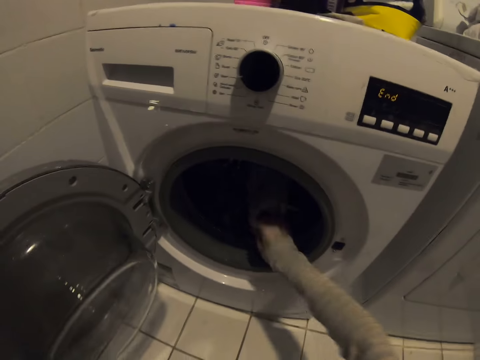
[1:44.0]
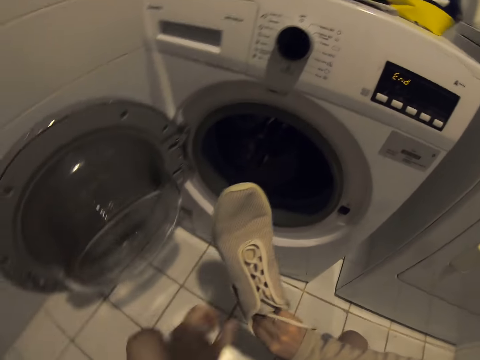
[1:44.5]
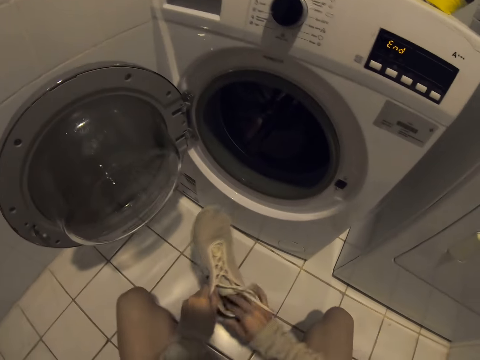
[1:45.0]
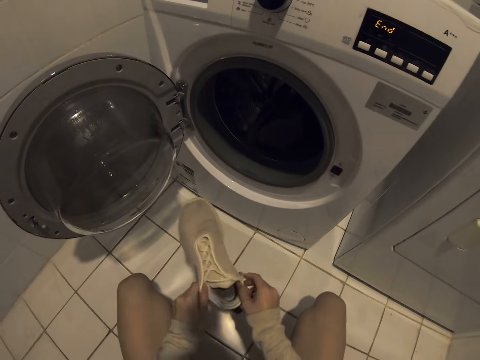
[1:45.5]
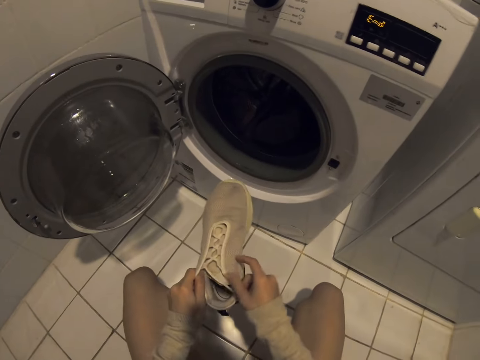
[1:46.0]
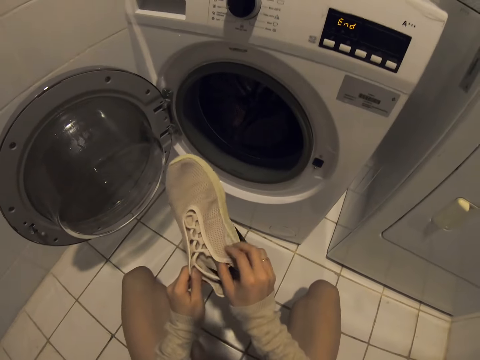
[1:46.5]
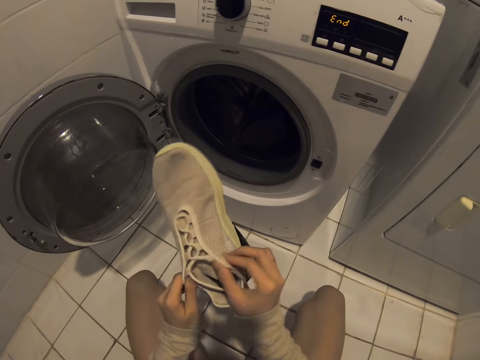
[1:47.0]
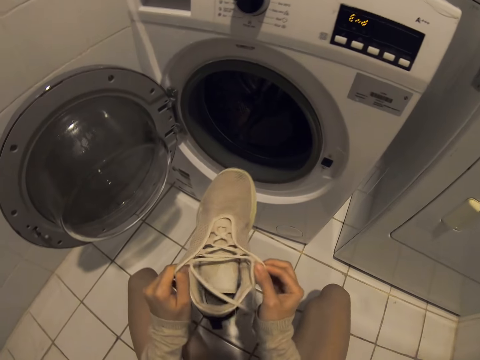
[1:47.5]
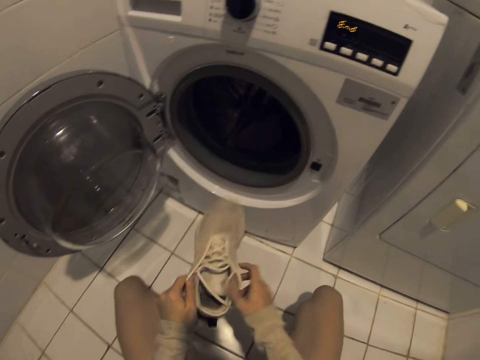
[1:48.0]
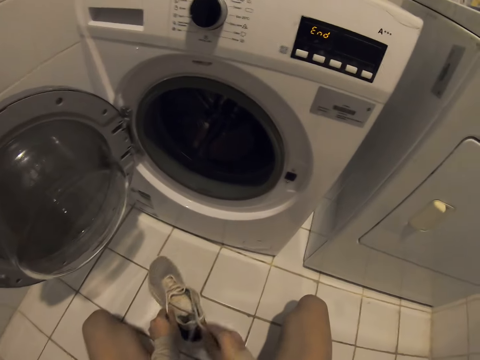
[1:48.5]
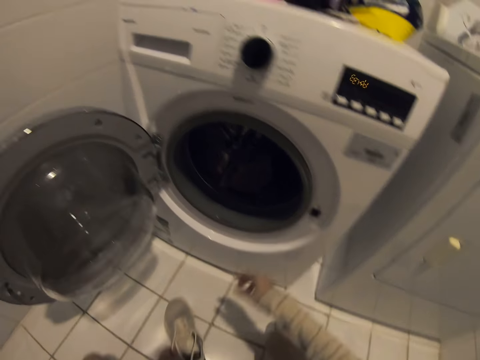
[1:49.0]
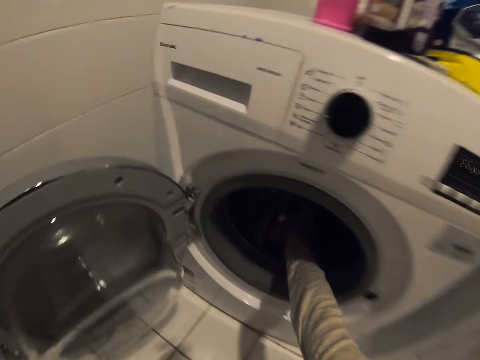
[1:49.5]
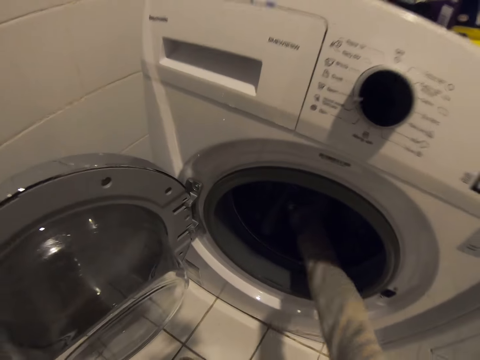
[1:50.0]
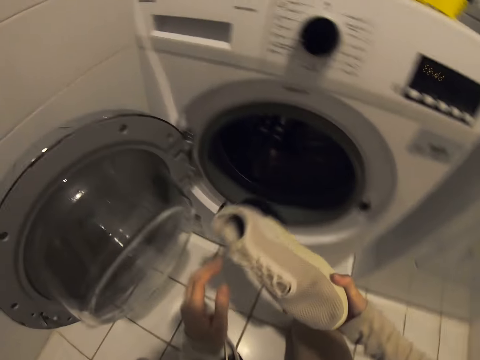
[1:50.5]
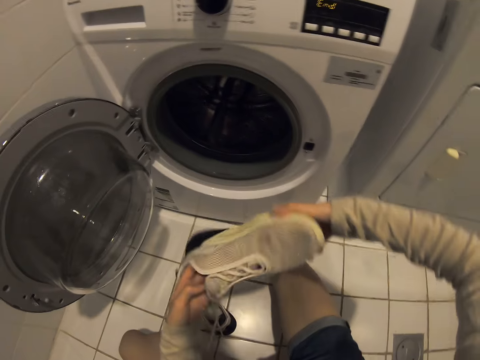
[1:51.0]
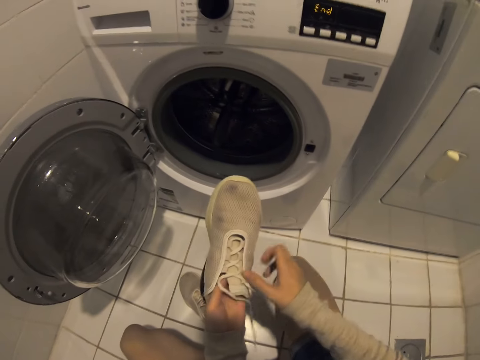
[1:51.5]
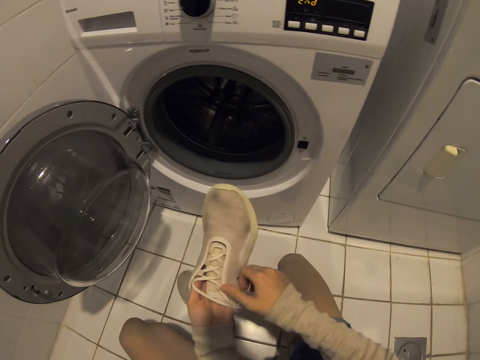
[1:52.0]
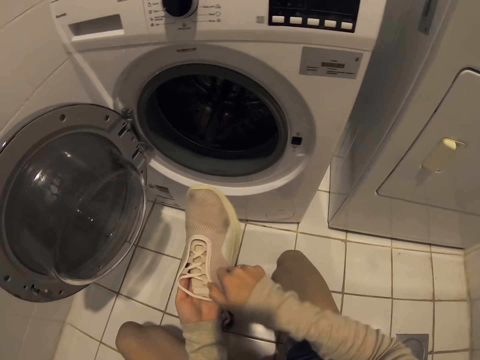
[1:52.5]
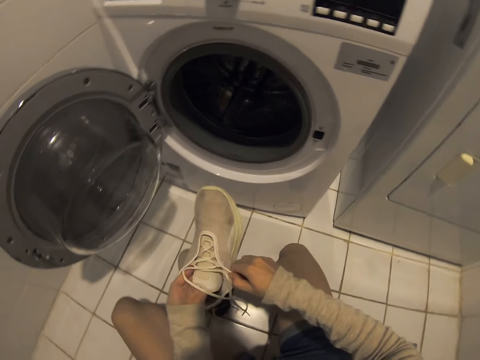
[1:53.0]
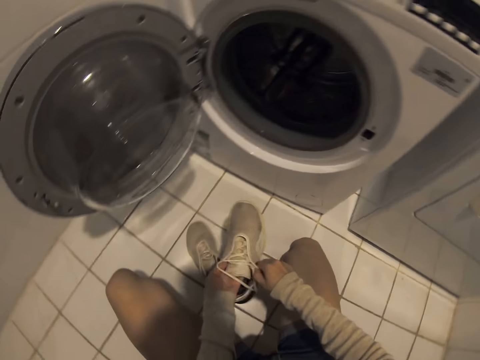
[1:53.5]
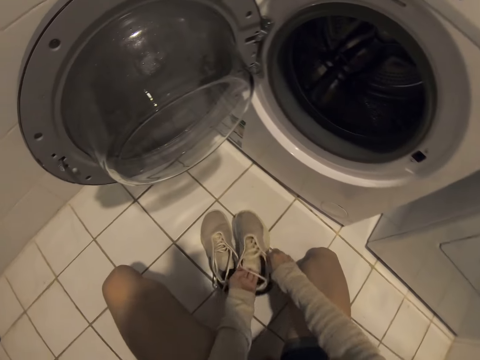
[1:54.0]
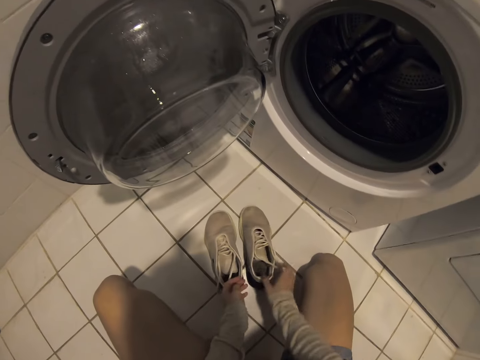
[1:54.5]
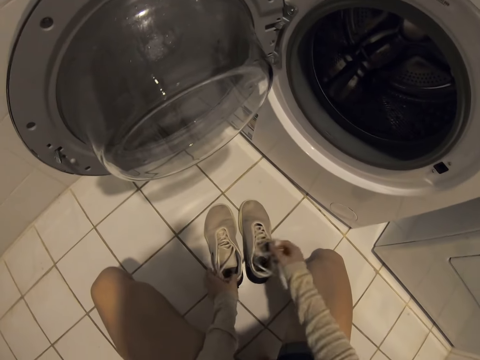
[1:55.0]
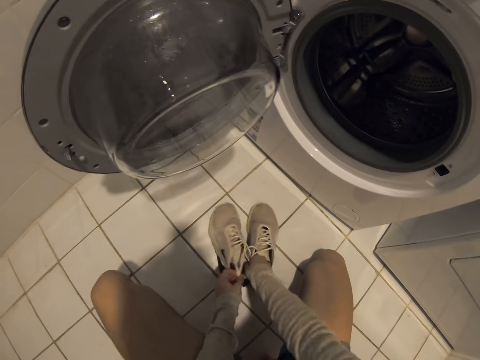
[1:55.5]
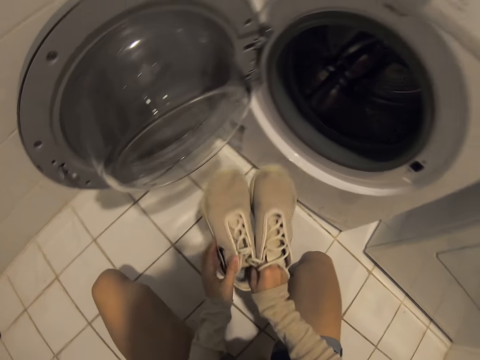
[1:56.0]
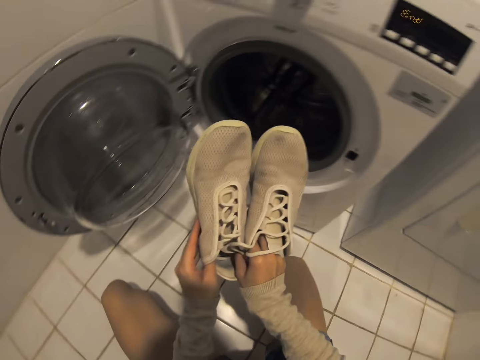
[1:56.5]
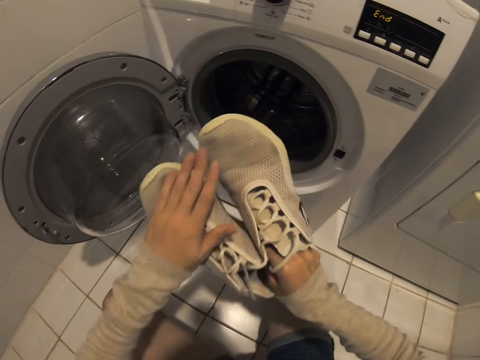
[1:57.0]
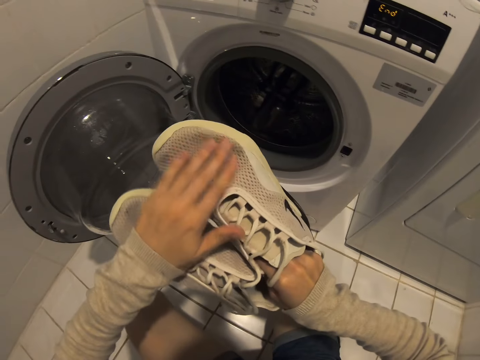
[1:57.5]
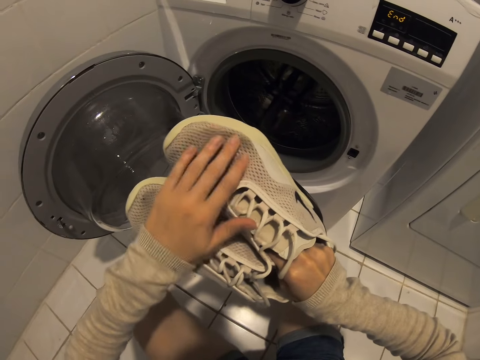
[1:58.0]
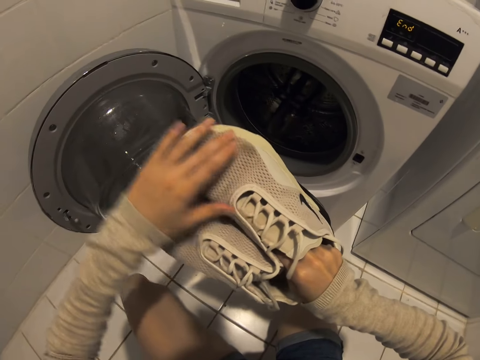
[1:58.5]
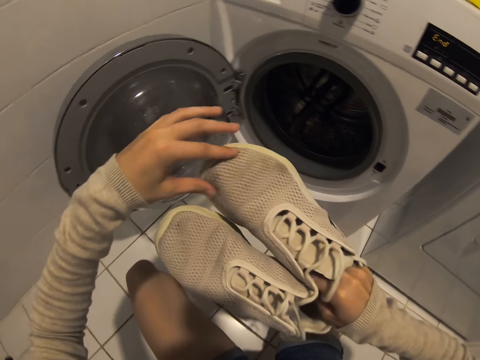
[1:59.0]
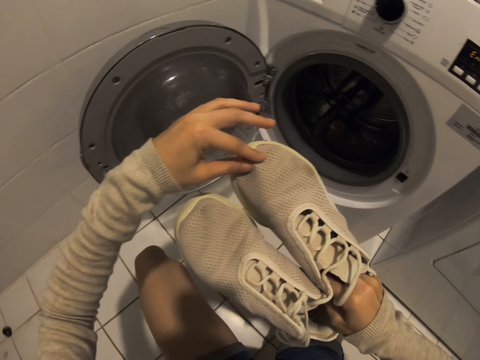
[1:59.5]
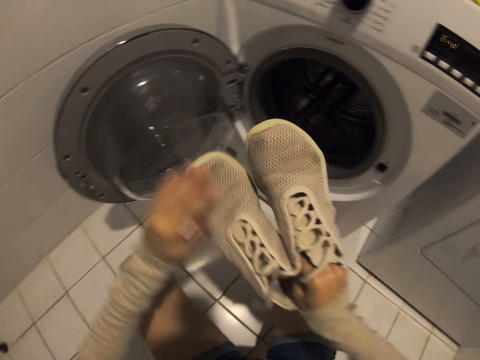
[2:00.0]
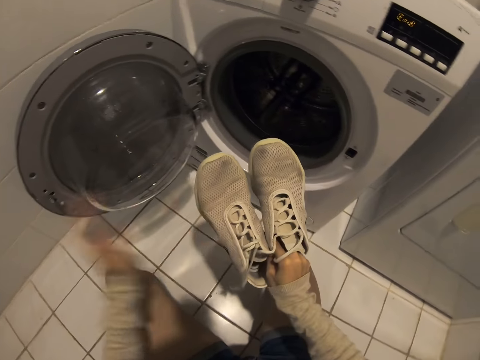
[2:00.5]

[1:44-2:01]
The camera wearer picks the shoes from the washing machine or dry cleaner. They drop the shoes. They pick the shoes from the washing machine. They drop the shoes. They check the shoes. They pick the shoes from the washing machine. They hold the shoes.

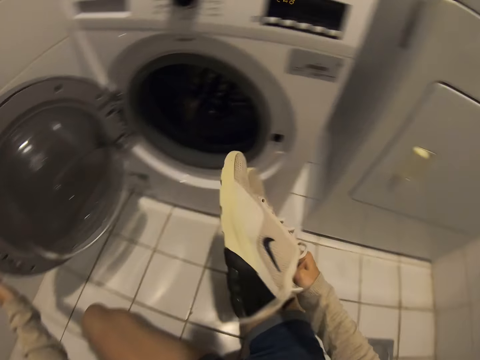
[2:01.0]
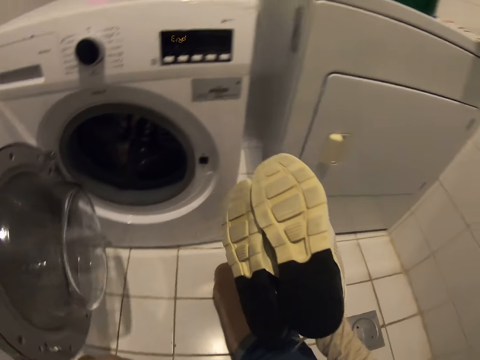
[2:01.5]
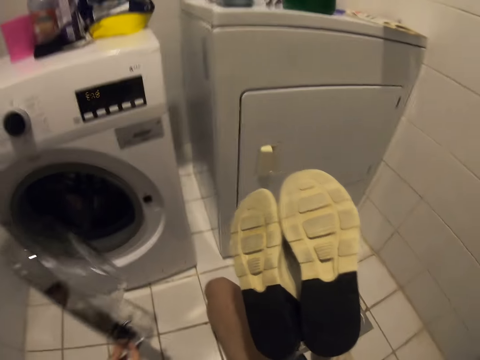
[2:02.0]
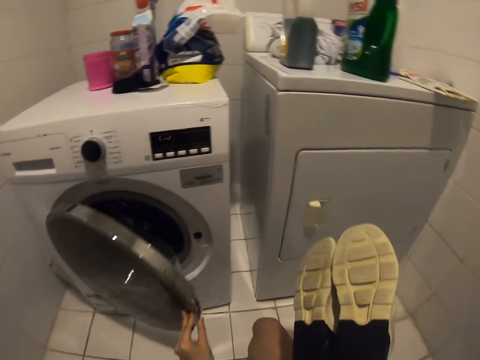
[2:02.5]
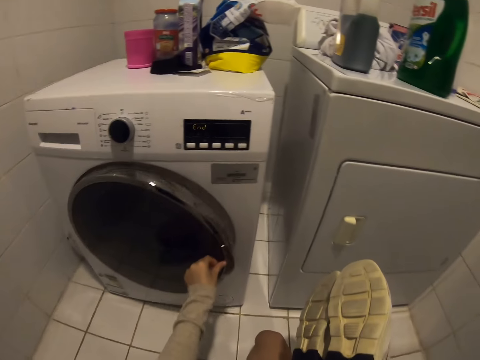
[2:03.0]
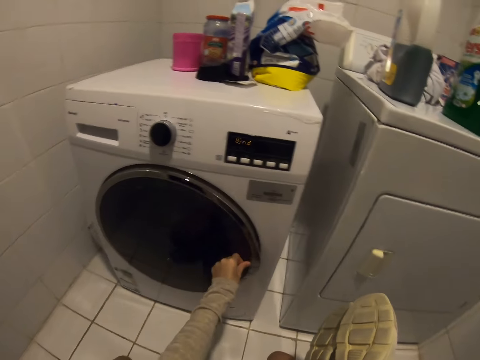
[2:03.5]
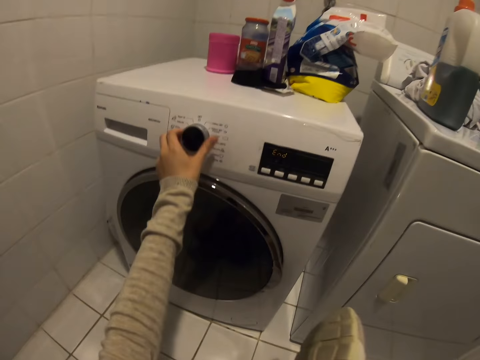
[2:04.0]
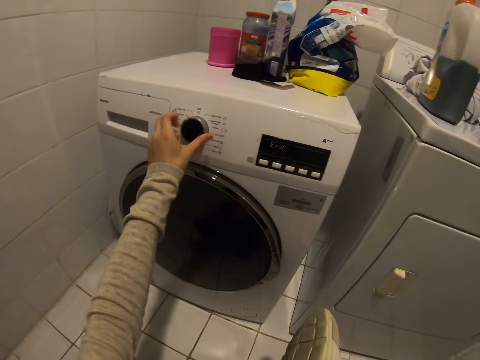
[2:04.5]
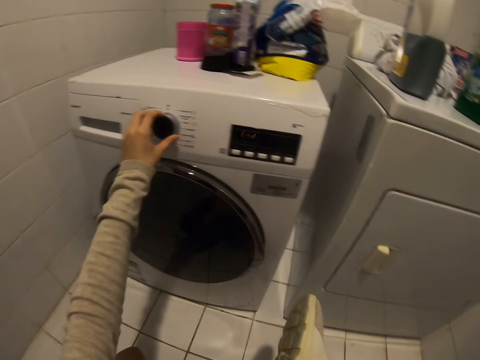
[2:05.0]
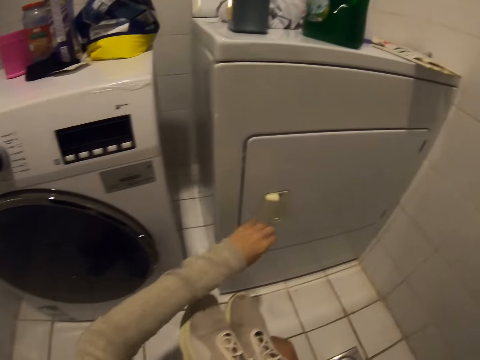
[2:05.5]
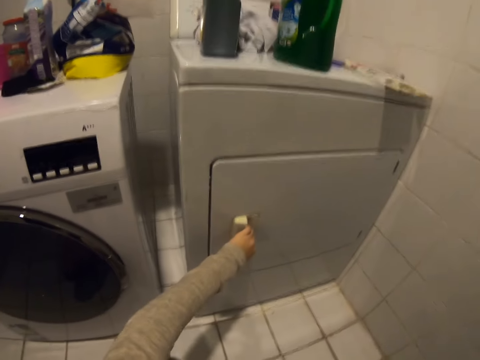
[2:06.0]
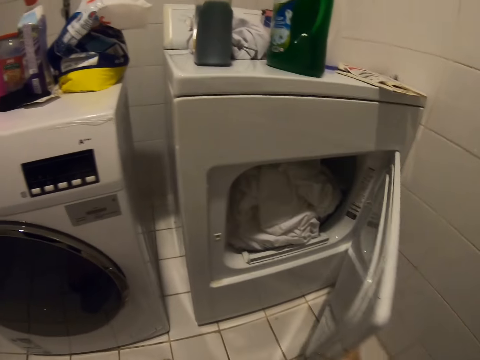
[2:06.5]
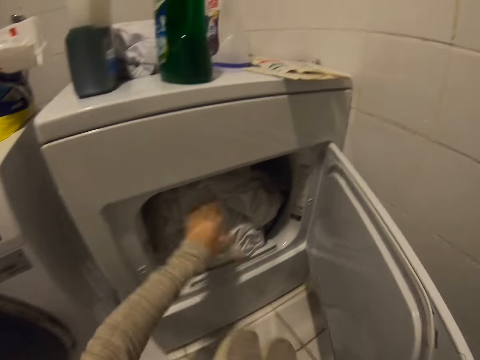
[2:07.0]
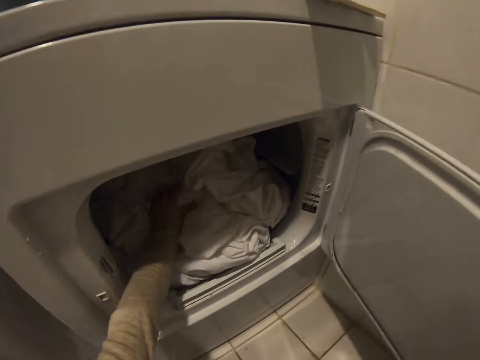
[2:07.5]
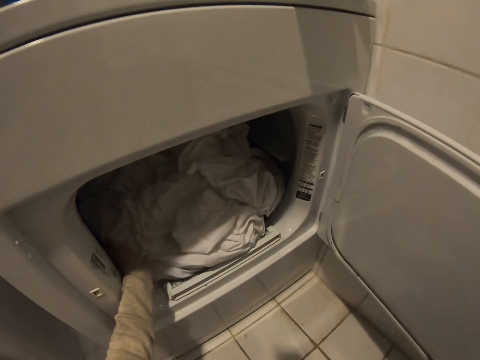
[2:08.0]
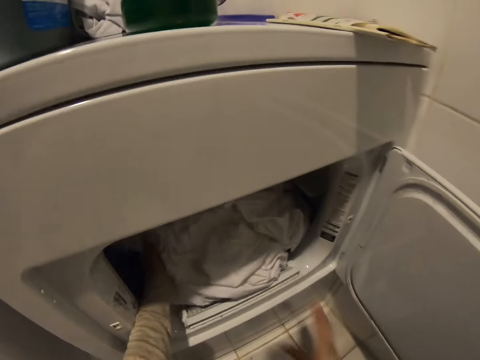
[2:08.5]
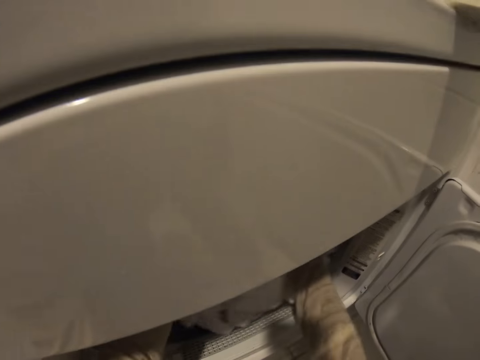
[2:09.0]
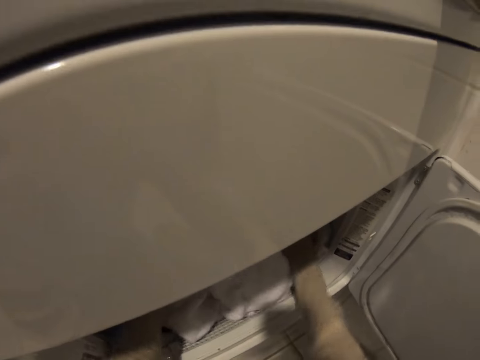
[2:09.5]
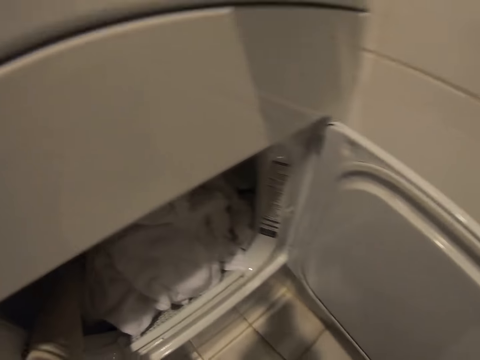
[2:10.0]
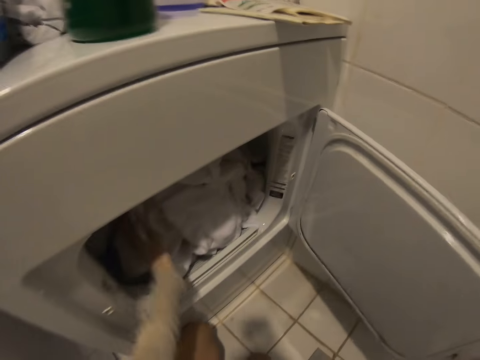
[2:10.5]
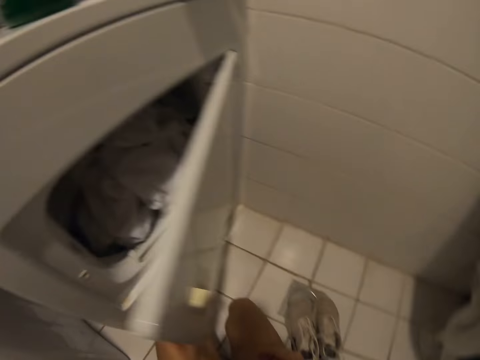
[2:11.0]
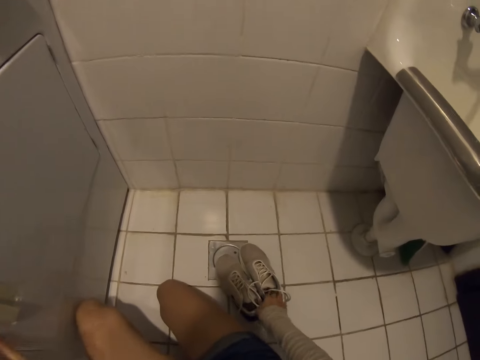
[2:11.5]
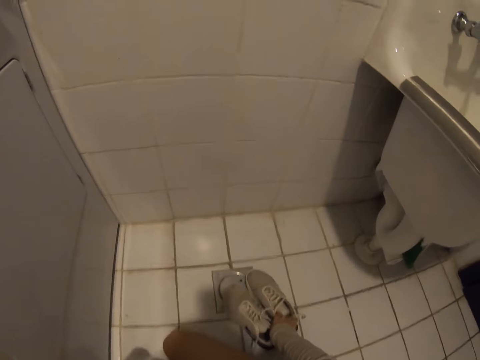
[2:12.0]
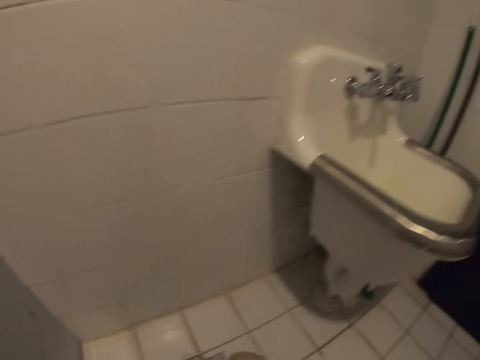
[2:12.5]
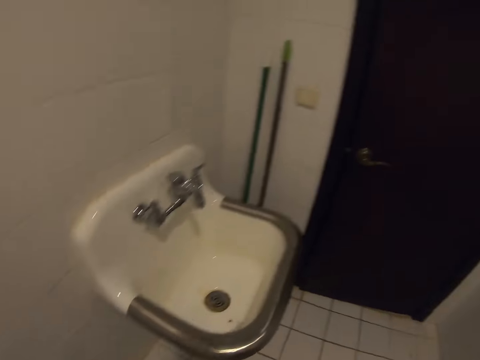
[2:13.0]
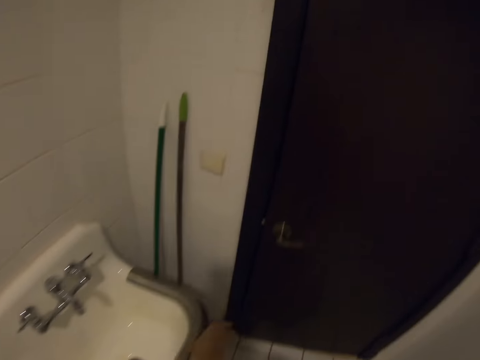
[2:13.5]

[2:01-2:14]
The camera wearer closes the washing machine or dry cleaner. They switch off the dry cleaner. They adjust the washing machine. They open the washing machine. They hold the cloths. They close the washing machine.
